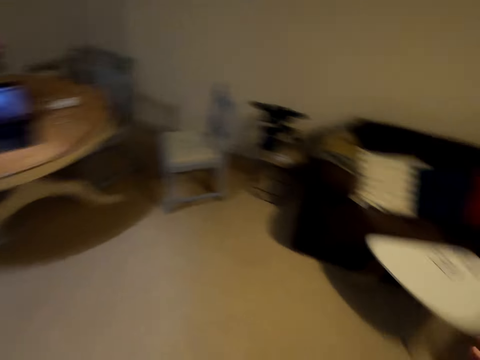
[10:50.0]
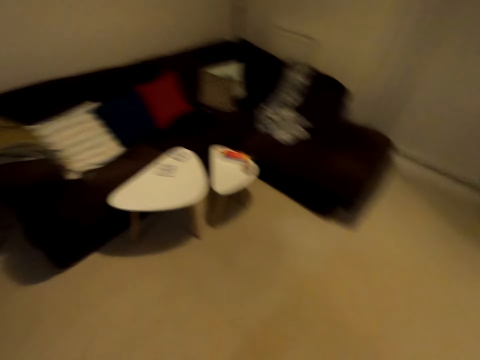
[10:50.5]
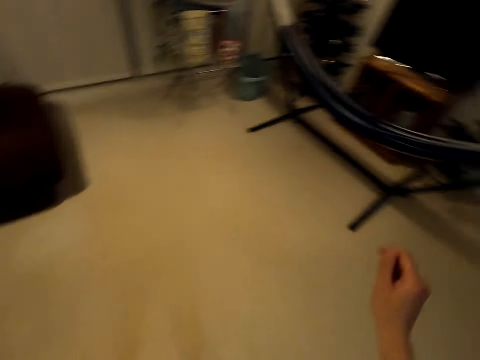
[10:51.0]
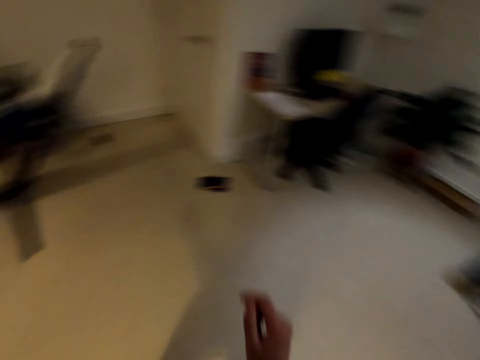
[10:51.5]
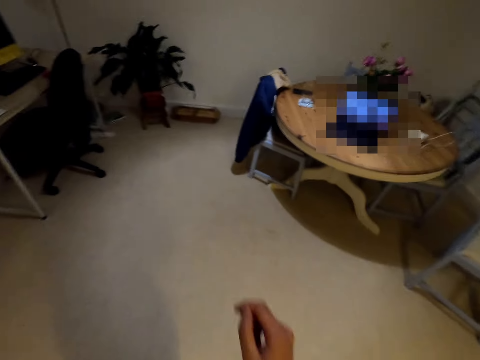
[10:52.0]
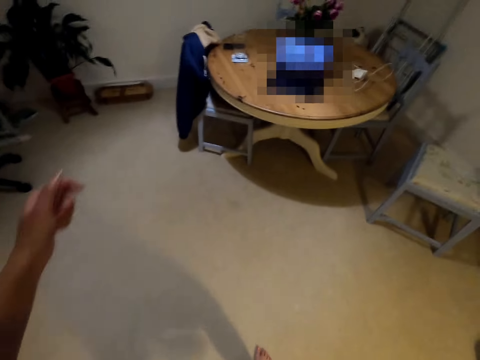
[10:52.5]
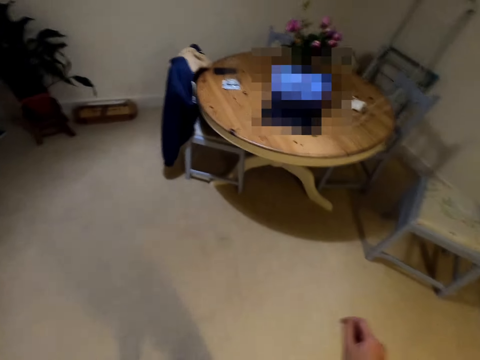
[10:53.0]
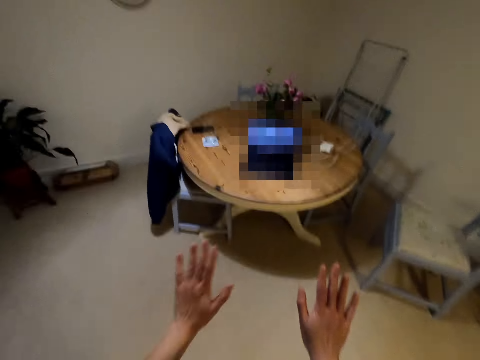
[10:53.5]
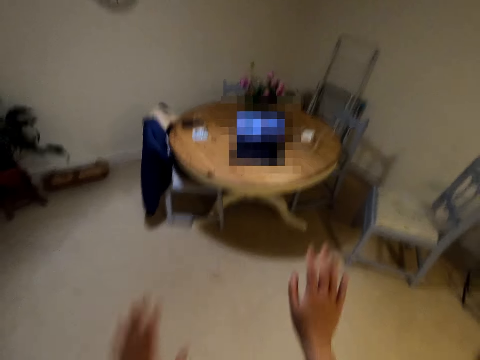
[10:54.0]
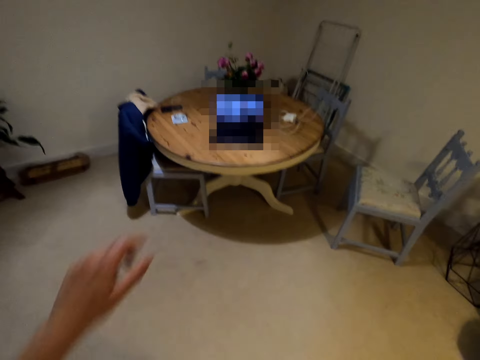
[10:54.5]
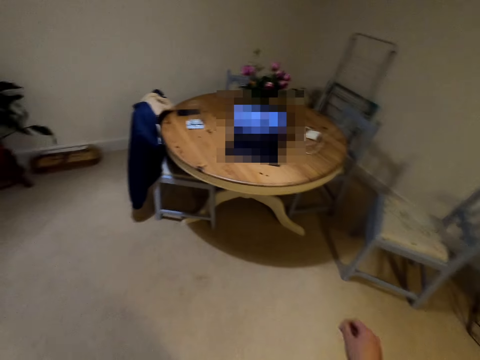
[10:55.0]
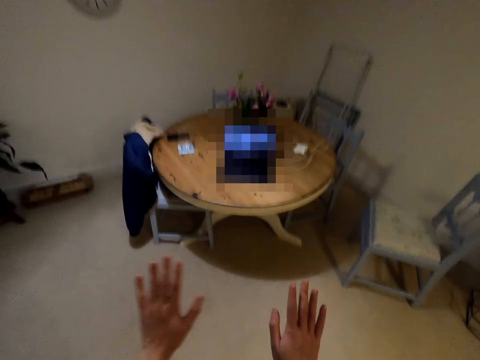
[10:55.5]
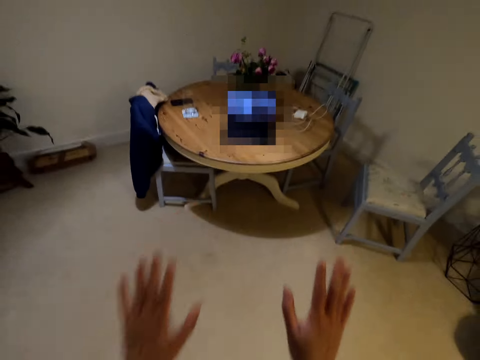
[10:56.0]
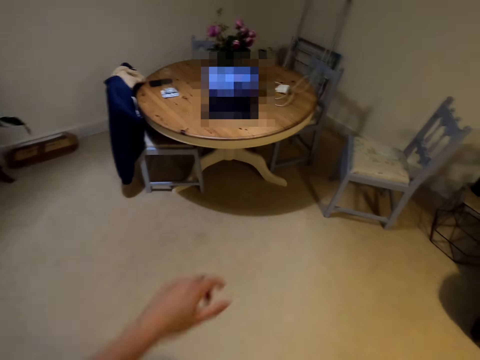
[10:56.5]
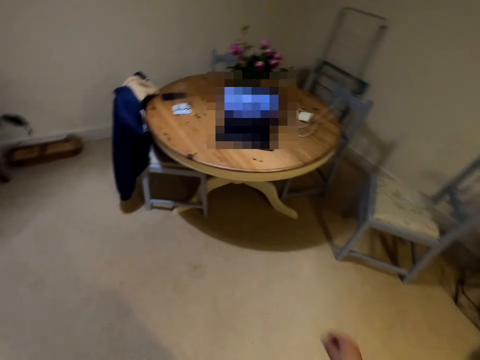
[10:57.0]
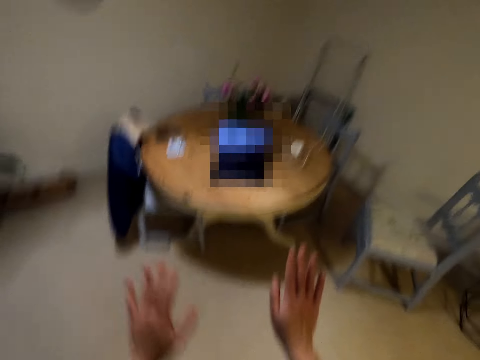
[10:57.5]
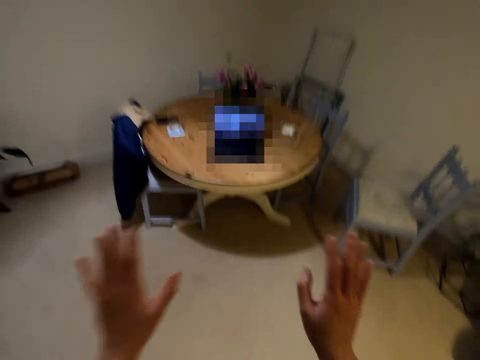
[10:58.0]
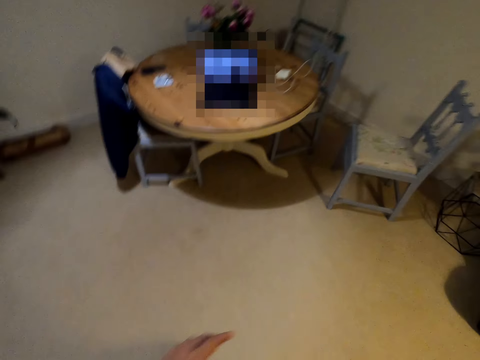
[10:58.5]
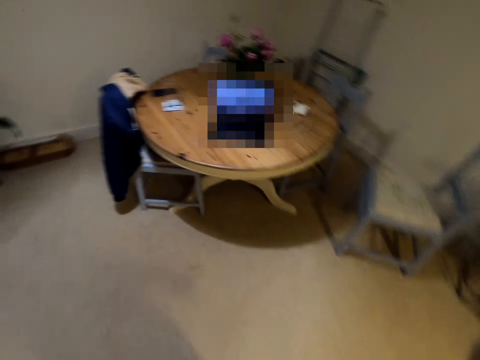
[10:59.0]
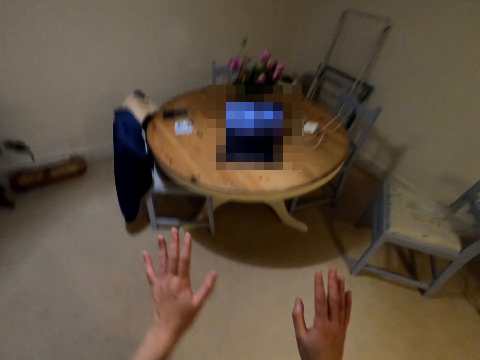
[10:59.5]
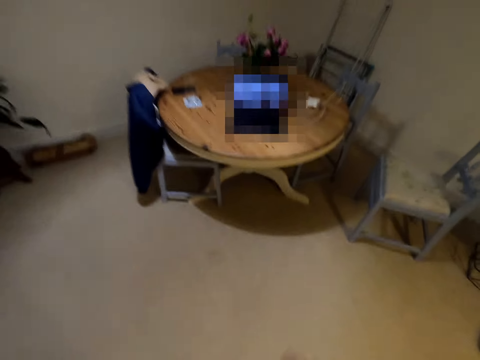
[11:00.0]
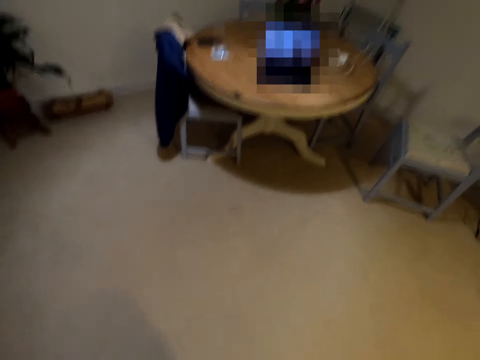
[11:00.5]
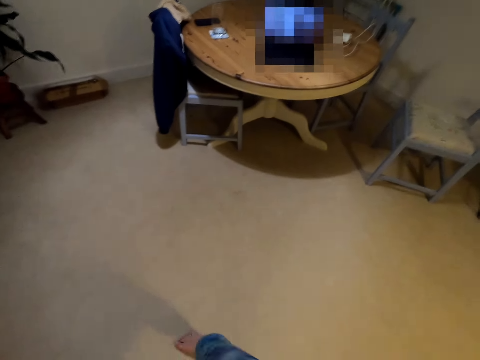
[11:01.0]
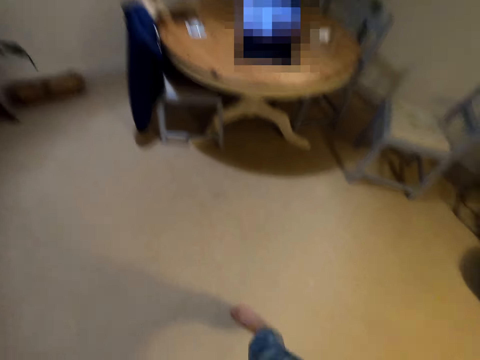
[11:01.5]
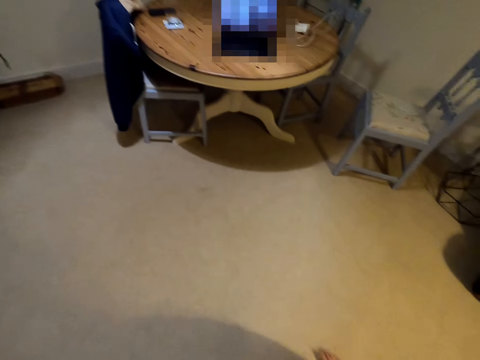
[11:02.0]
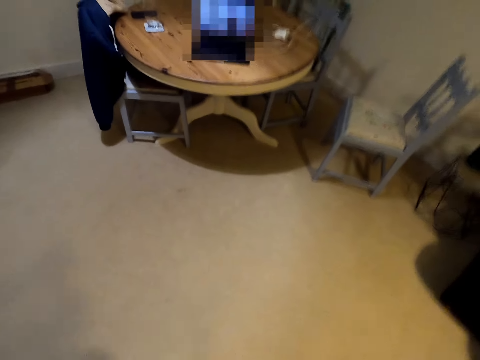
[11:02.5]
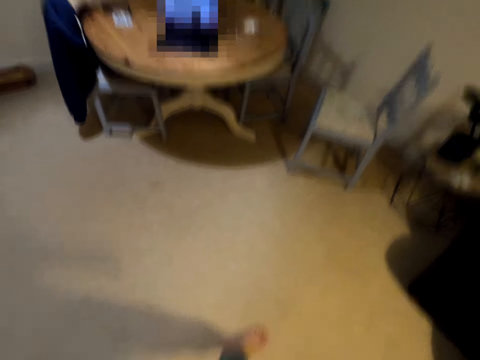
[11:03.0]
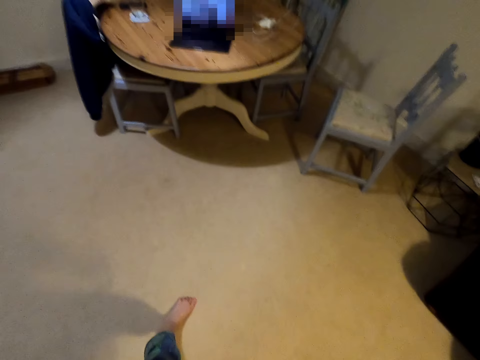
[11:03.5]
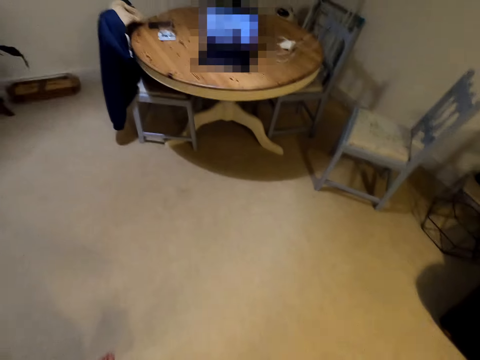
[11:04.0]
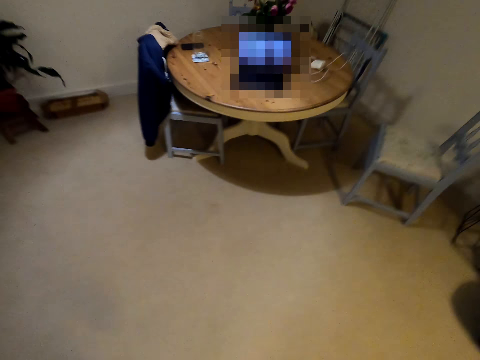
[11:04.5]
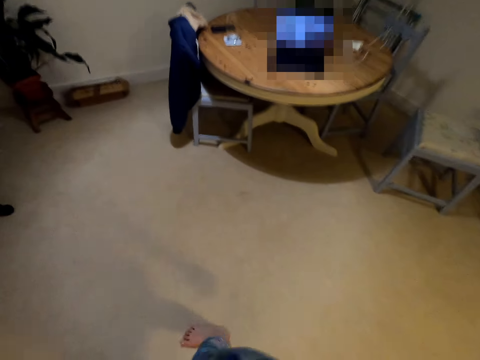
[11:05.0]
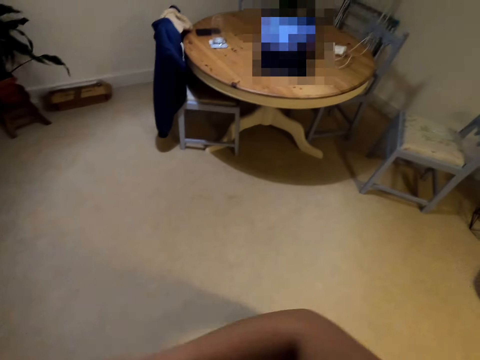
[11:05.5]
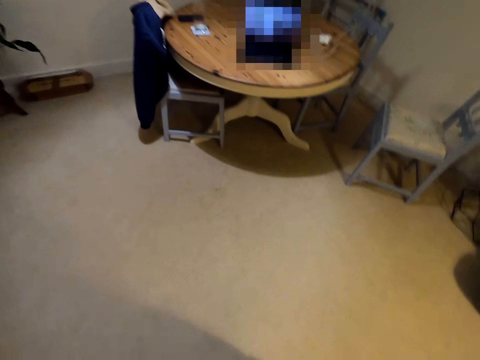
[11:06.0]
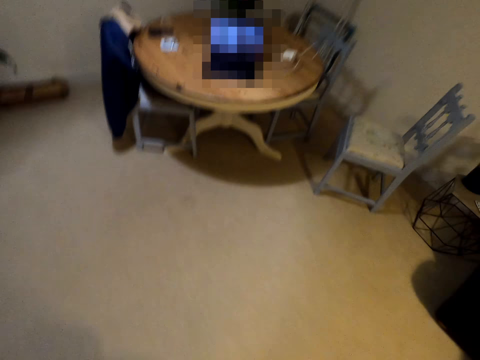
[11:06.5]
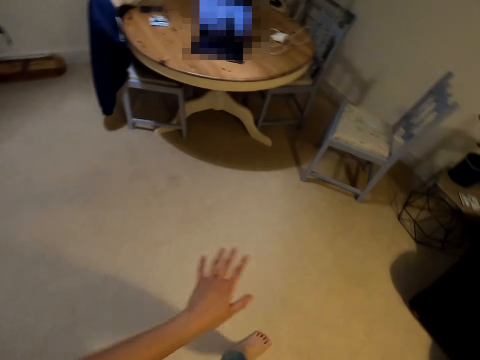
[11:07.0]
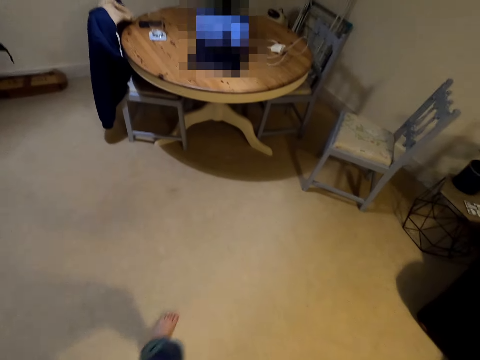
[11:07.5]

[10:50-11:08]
The camera wearer turns around. She looks around the house. She lifts her hands up. She dances in the house. She lifts her hands up. She puts her hands down. She lifts her hands up. She moves her legs around.

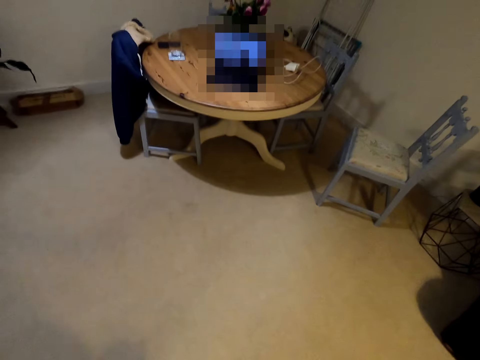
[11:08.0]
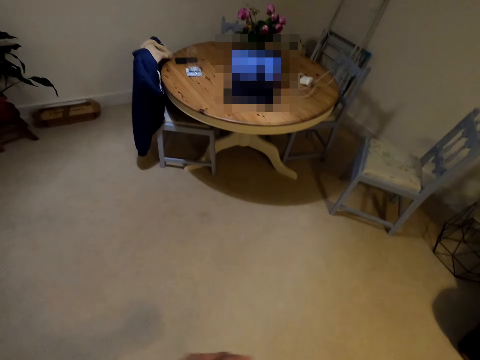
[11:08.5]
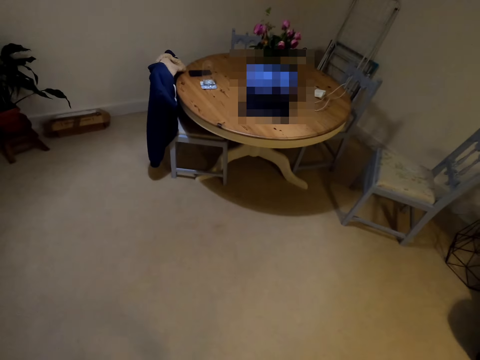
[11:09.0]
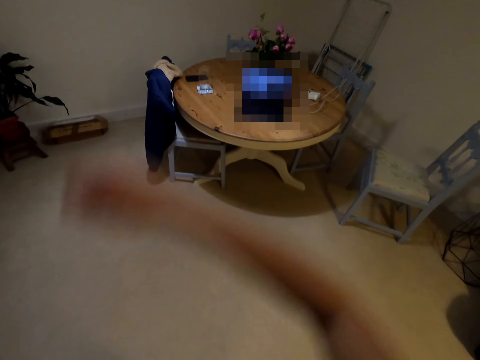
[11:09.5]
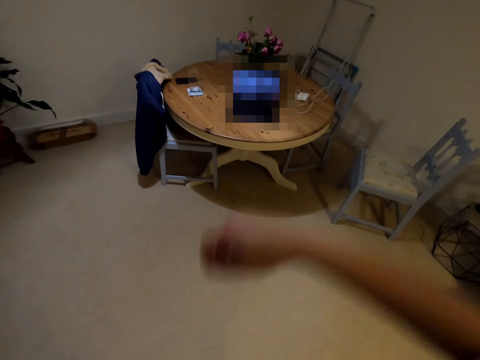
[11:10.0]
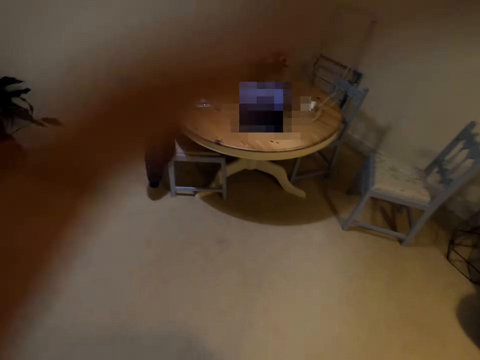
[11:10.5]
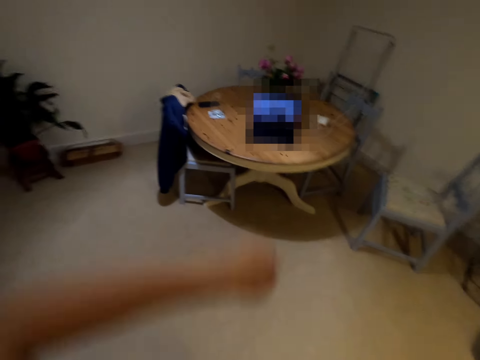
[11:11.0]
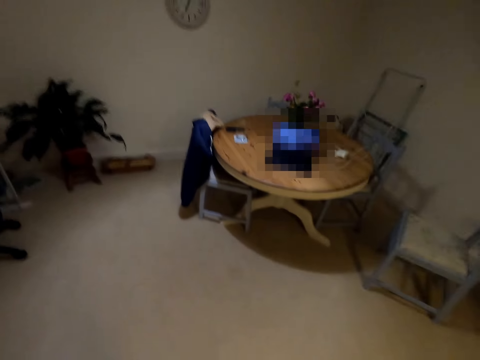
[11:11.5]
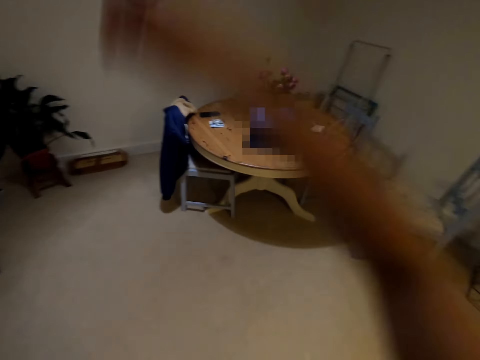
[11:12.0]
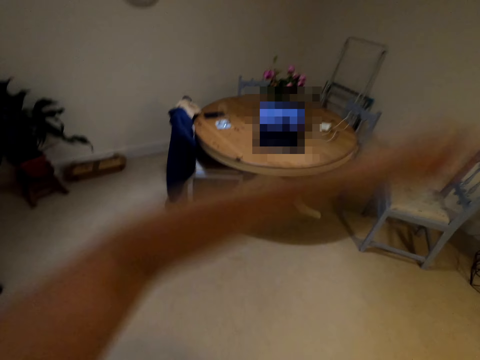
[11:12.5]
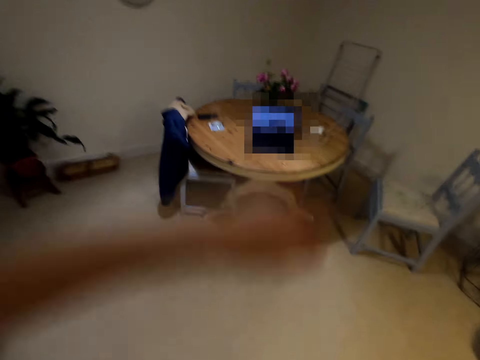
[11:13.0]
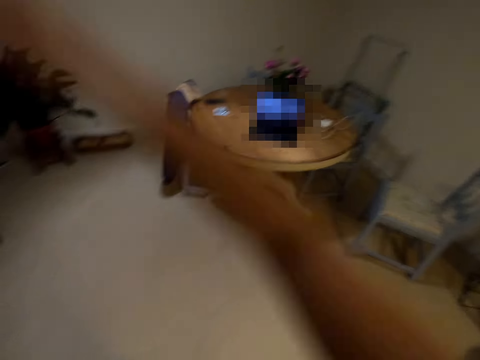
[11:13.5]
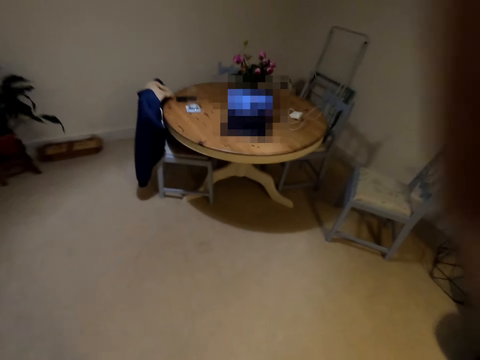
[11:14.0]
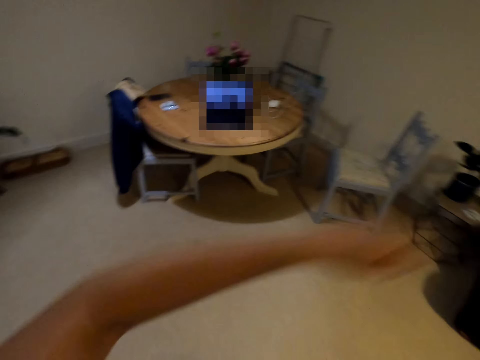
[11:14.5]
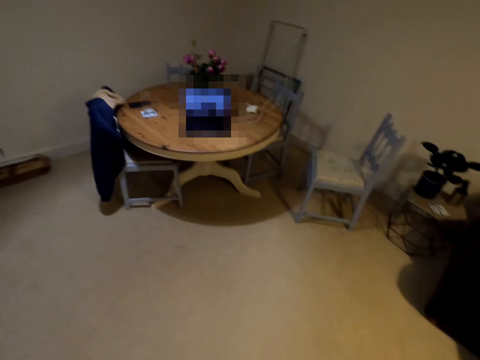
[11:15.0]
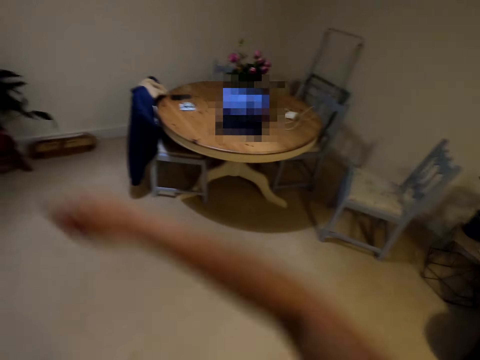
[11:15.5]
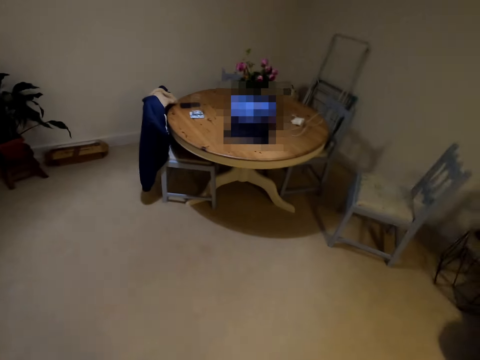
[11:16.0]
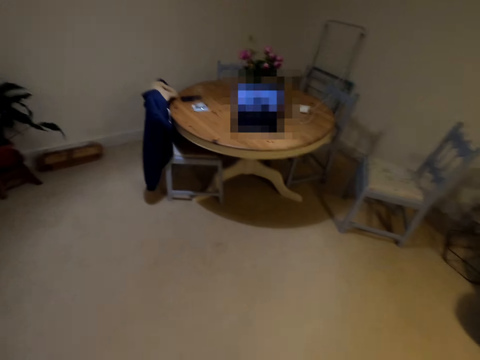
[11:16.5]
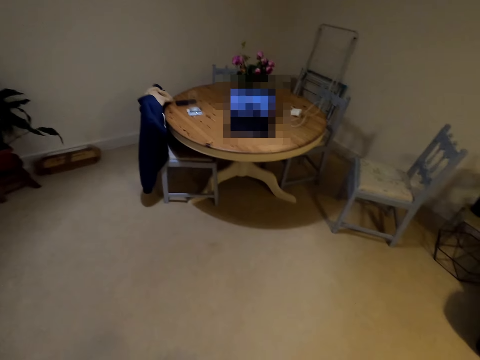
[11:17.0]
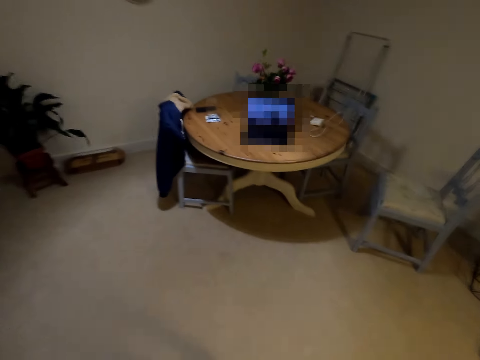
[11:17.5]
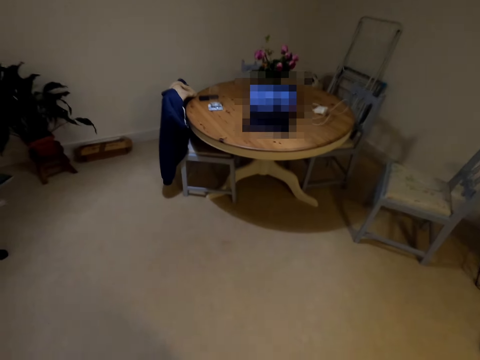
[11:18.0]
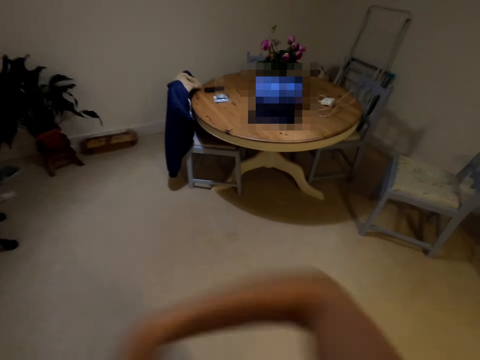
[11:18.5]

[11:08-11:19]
The camera wearer puts her hand down. She lifts her hand up repeatedly.
